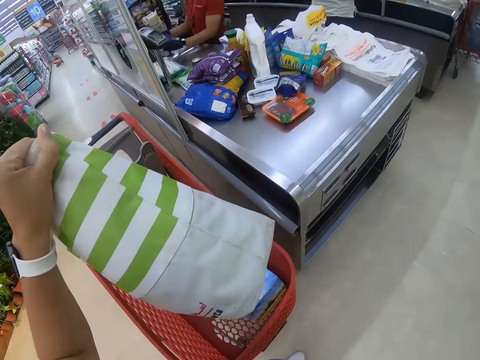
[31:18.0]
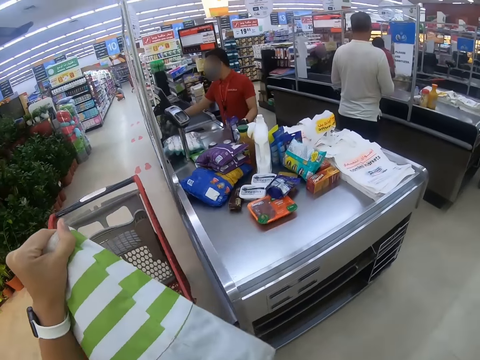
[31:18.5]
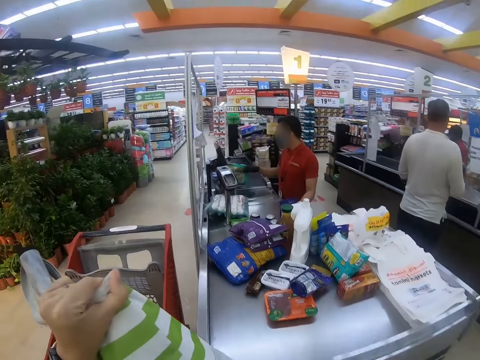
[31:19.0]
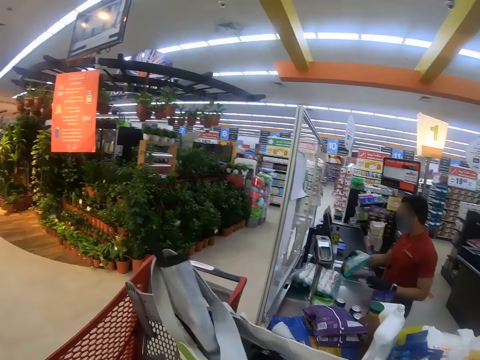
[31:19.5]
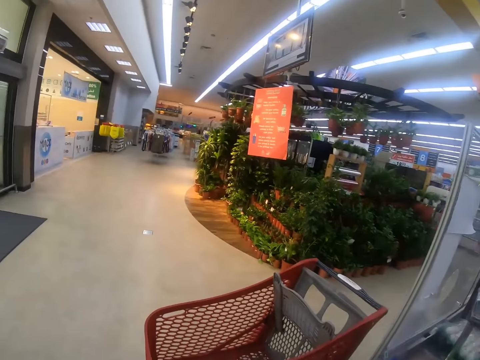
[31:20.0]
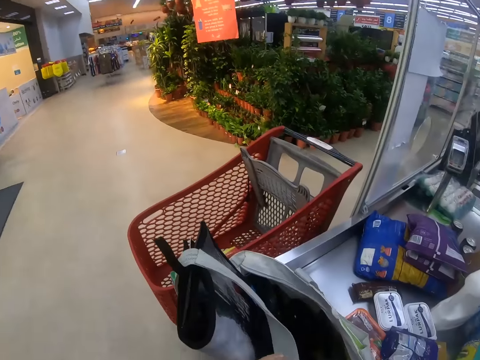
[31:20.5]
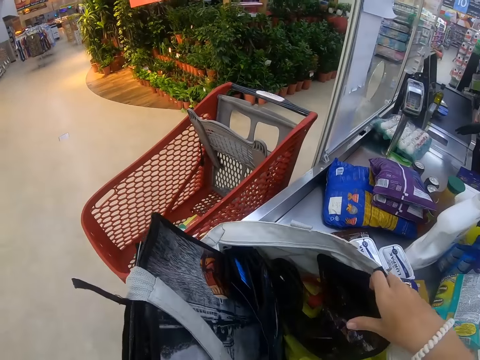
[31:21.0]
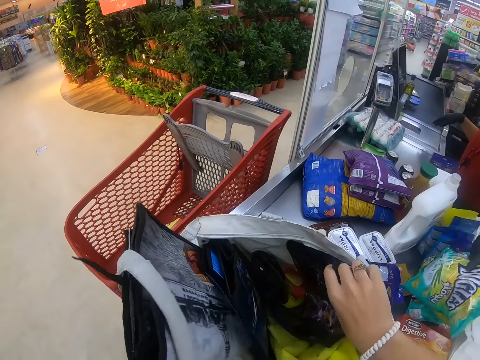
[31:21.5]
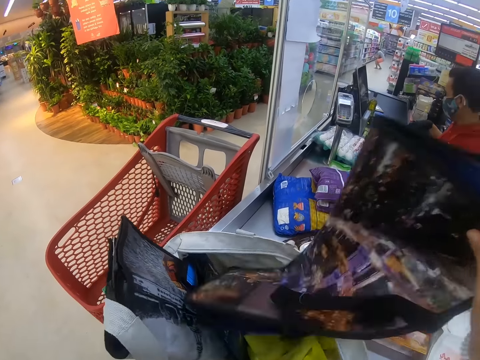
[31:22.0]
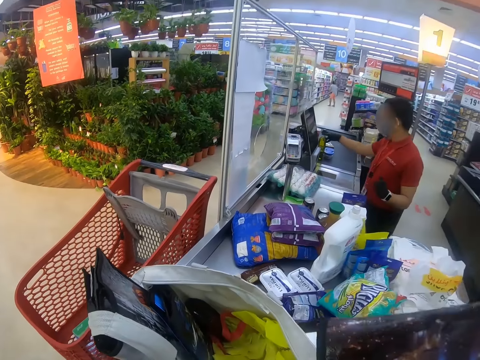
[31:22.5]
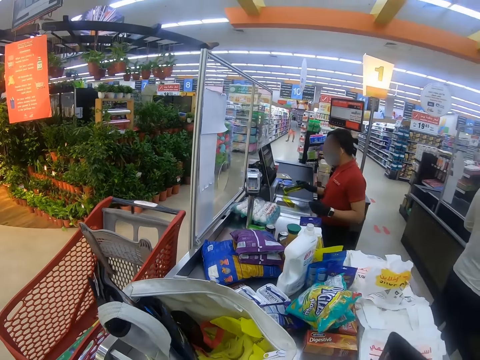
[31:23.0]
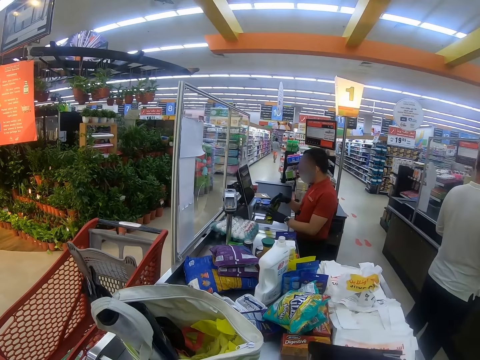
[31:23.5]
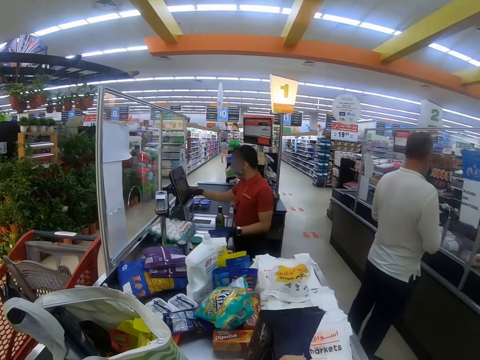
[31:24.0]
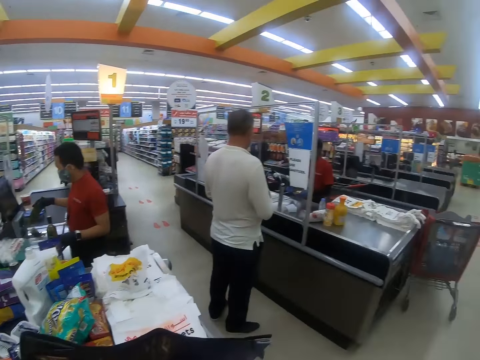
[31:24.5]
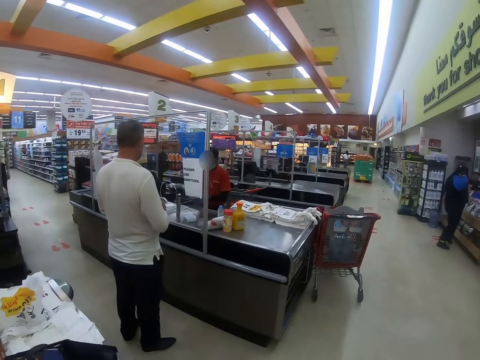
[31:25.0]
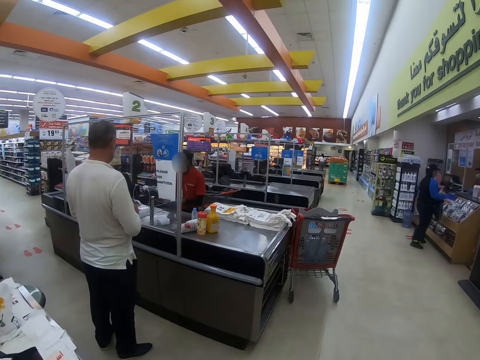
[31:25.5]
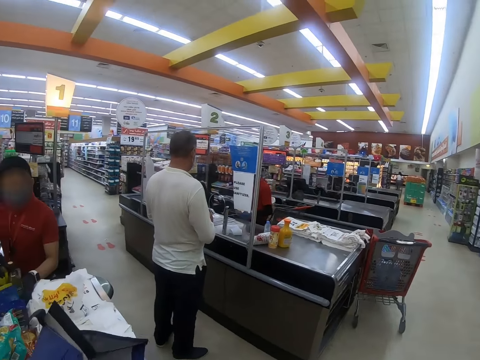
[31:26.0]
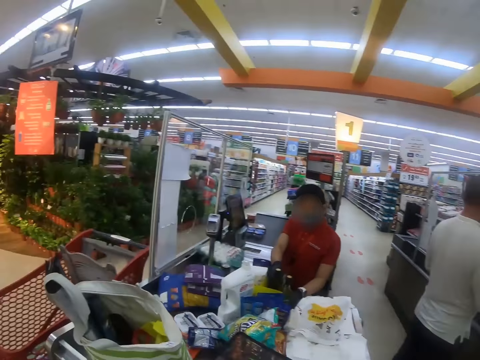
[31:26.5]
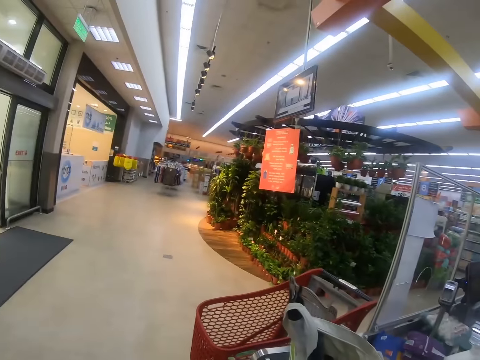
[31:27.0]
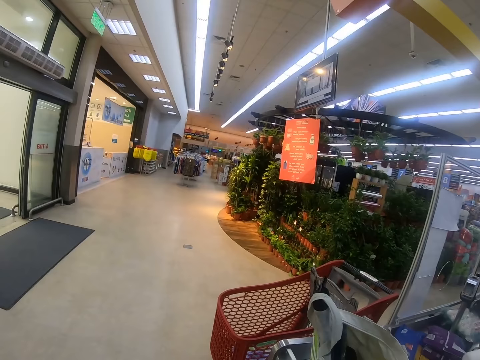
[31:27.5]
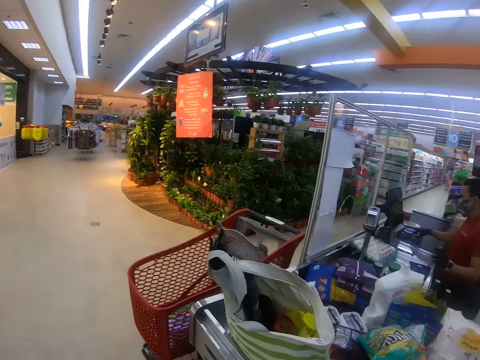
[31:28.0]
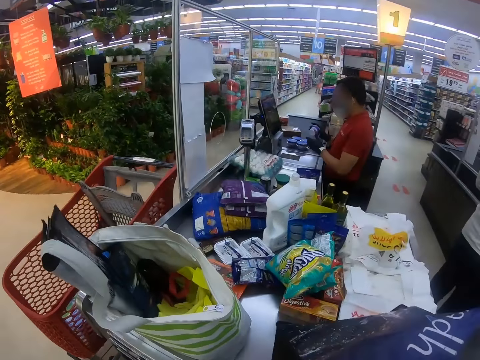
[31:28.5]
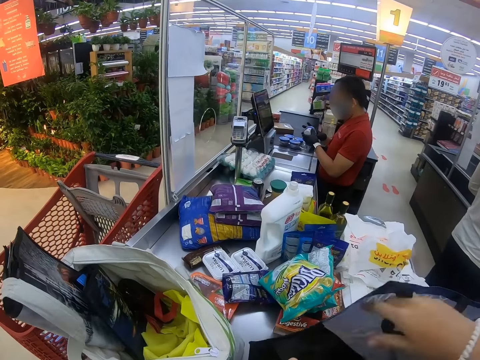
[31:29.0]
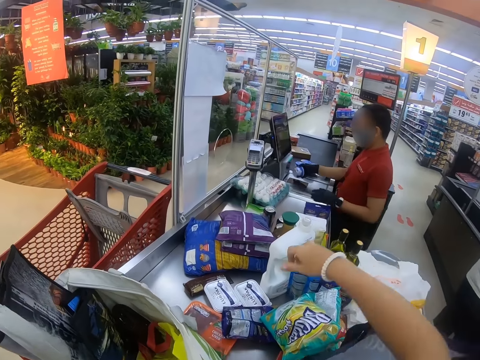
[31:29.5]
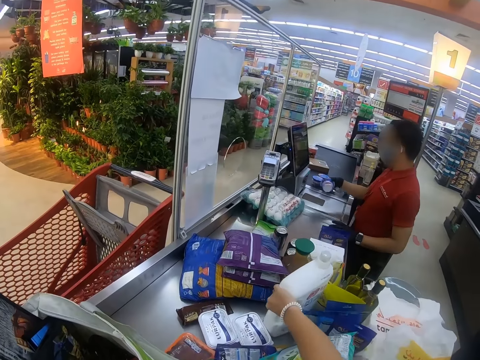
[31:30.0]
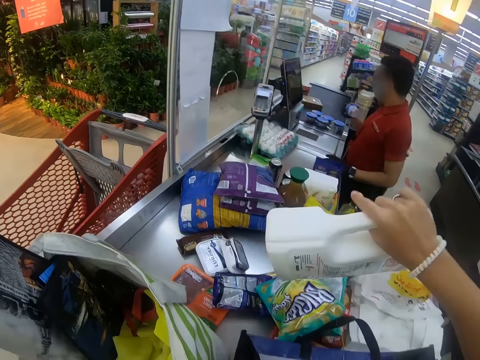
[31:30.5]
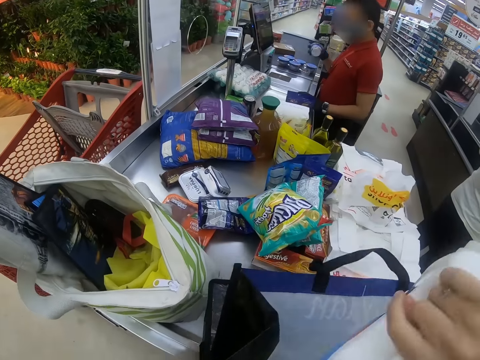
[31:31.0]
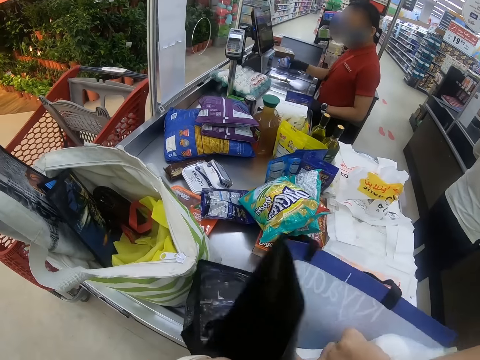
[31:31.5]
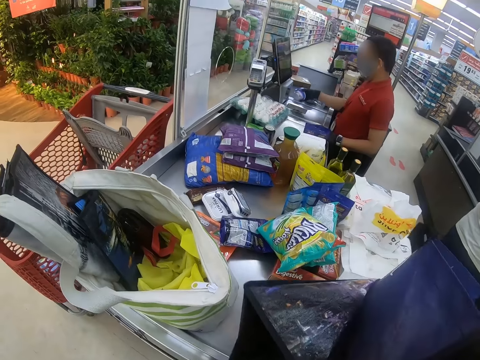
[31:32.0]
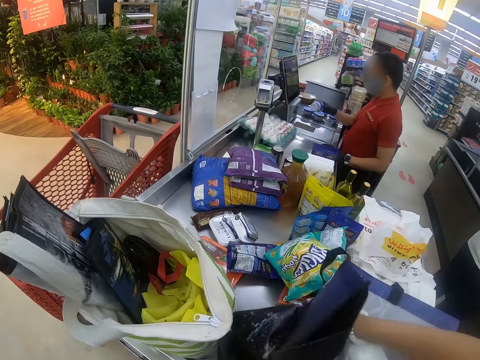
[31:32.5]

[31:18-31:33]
The camera wearer puts the bag on the counter. They look around the supermarket. They pick the cloth or shopping bag from the bag. They put the cloth on the counter. A man picks the bottle, and passes the bottle to the left hand. The camera wearer looks around. They pick the bottle. They open the shopping bag. They put the bottle in the bag. The man moves the hand.

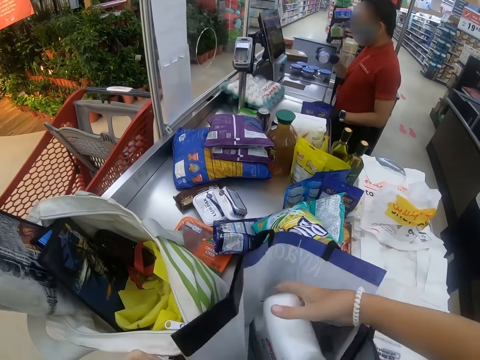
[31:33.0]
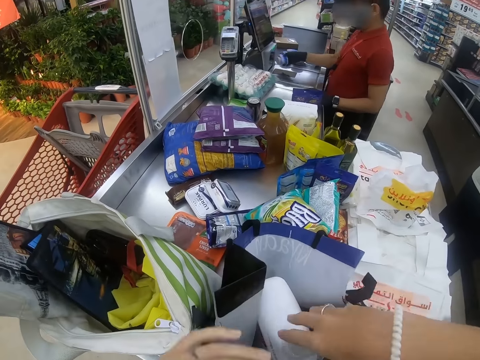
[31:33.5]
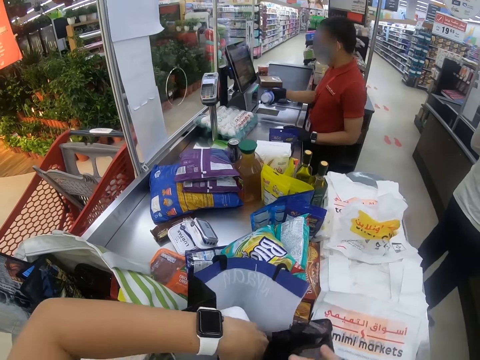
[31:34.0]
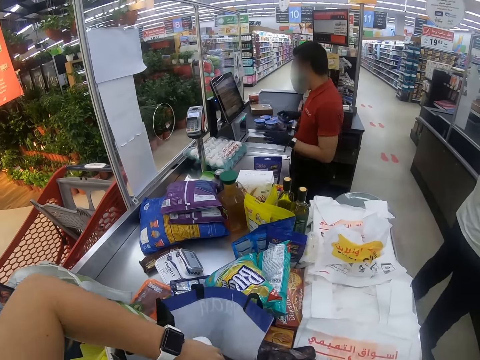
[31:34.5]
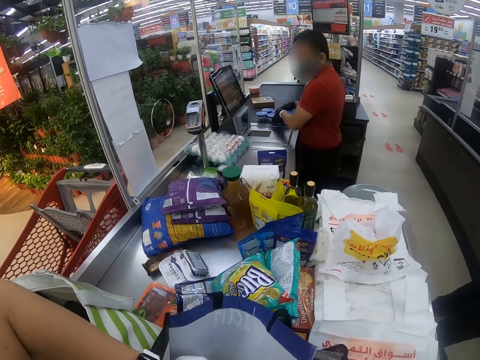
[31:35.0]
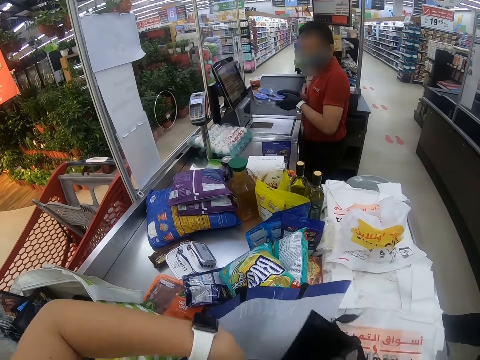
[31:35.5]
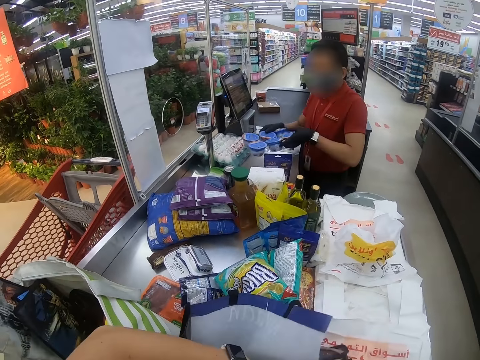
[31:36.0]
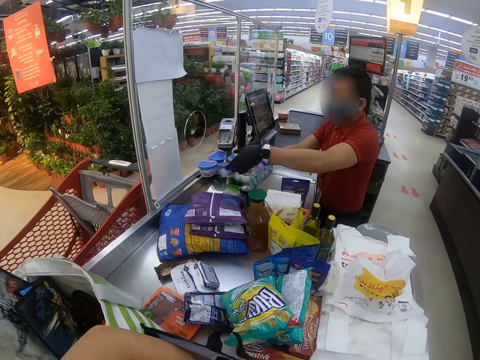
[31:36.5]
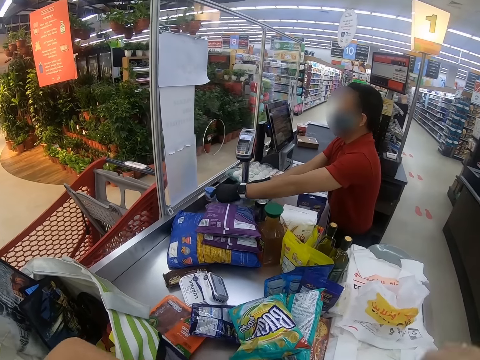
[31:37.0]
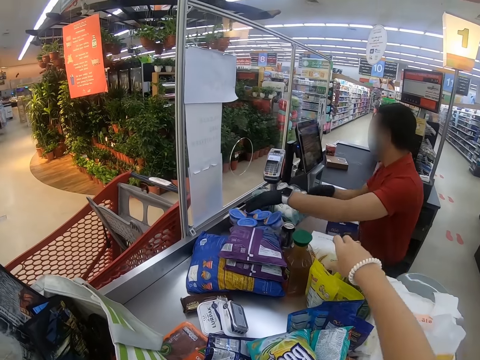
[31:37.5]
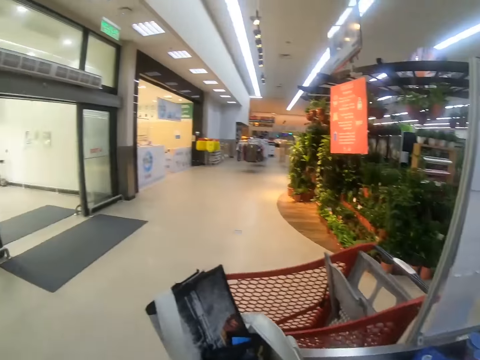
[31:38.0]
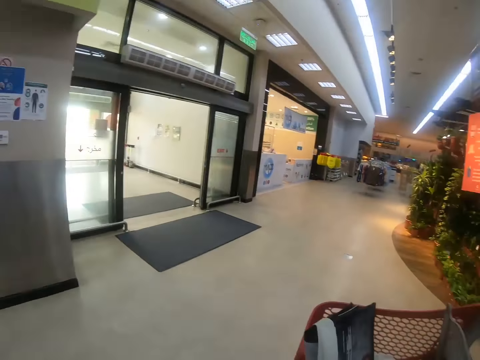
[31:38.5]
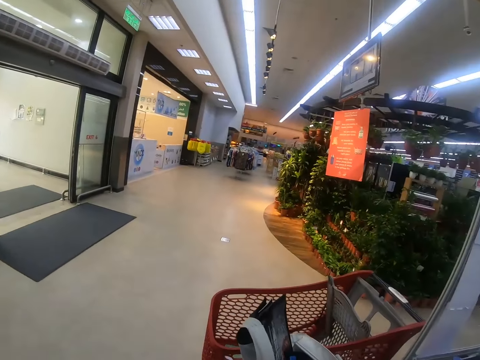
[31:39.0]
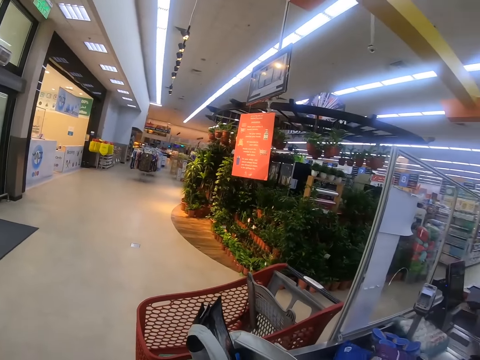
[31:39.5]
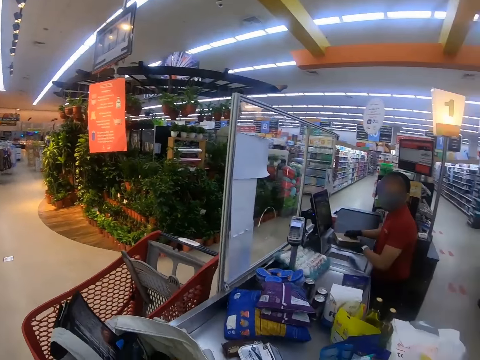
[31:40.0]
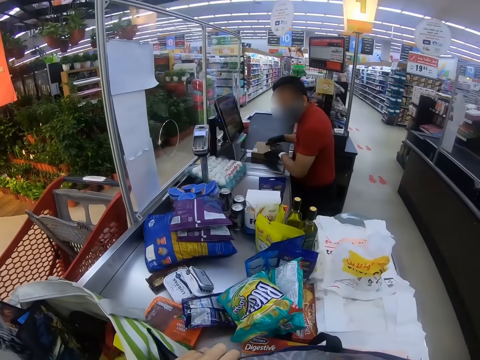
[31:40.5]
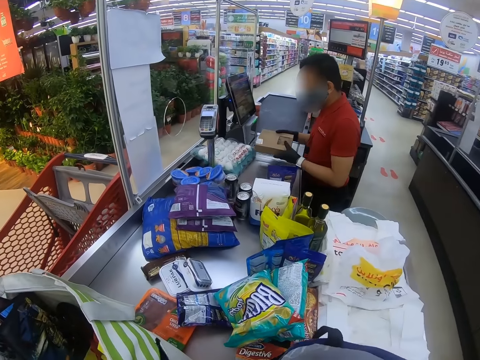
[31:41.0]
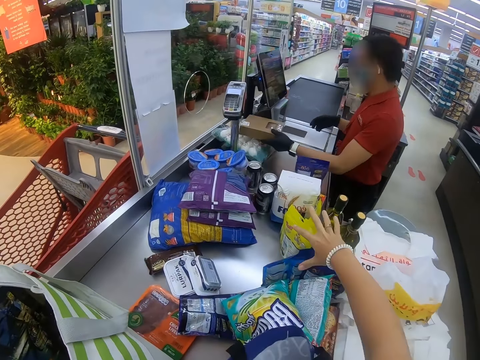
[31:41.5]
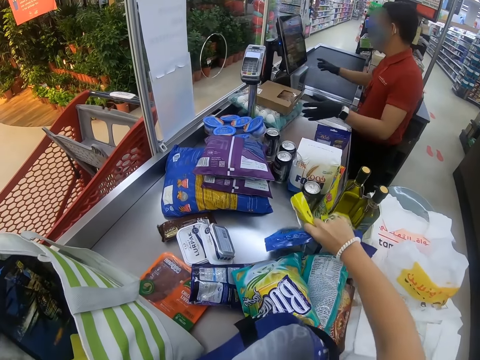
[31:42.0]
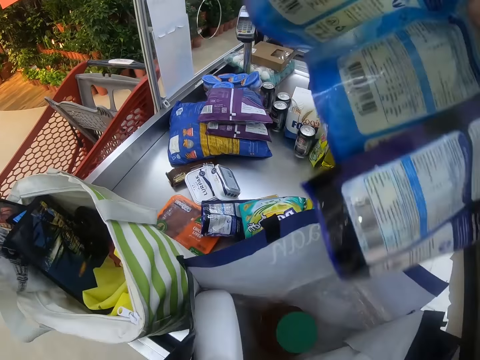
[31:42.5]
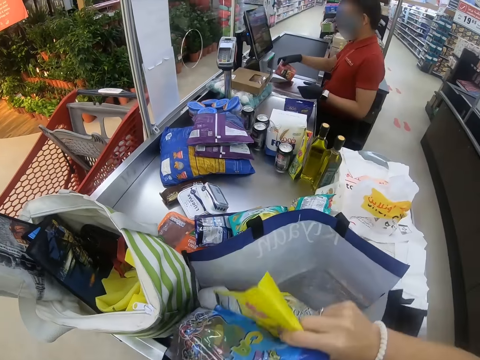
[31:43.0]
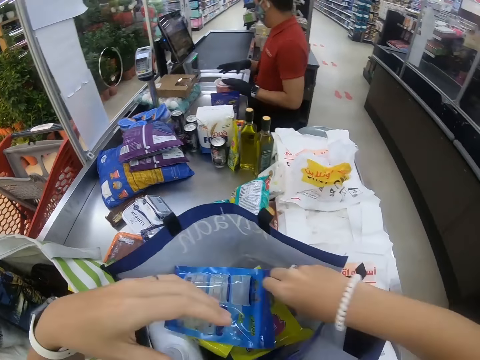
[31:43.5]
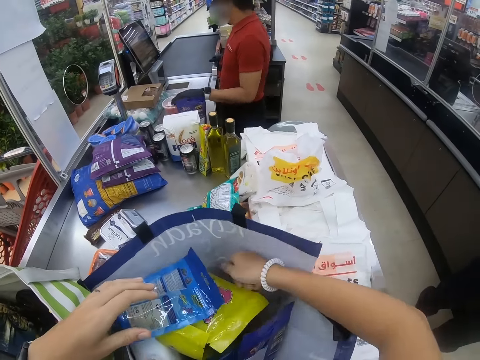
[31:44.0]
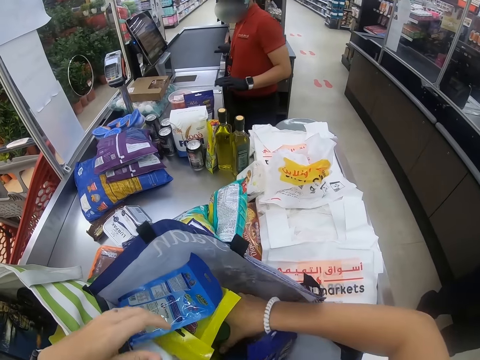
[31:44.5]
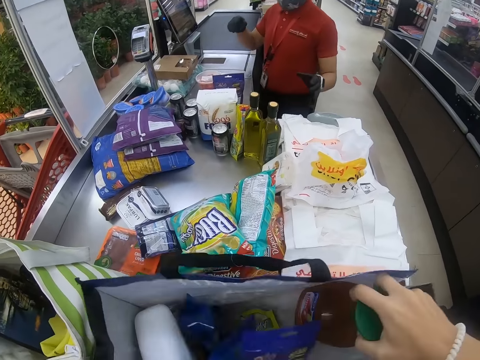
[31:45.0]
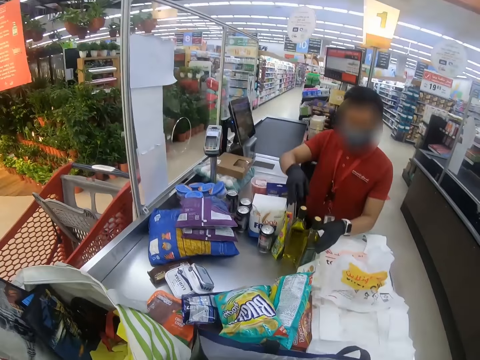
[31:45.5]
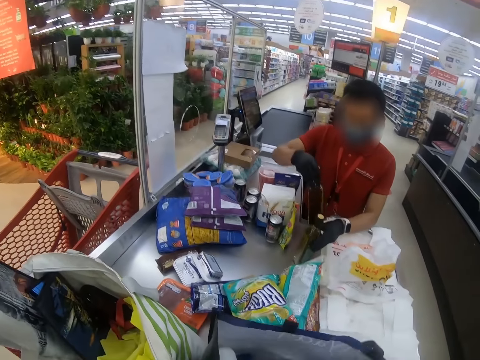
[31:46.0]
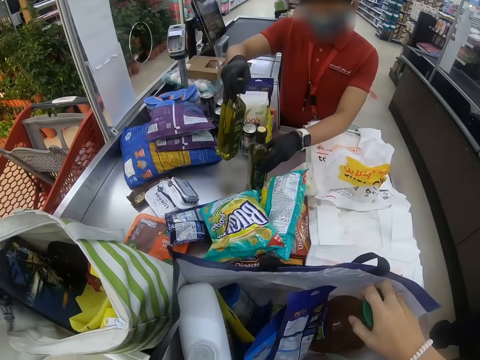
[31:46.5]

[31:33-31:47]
The camera wearer moves the bottle. A man picks up the containers. The camera wearer puts the containers on the counter. They move the hand. They look around the supermarket. They pick up the packets from the counter. They put the packets in the bag. They arrange the packets in the shopping bag. Another man moves the bottles.
